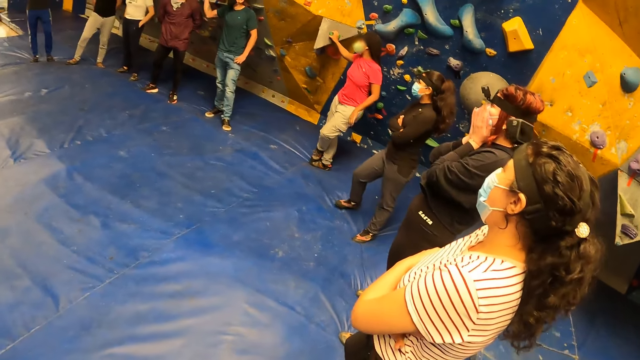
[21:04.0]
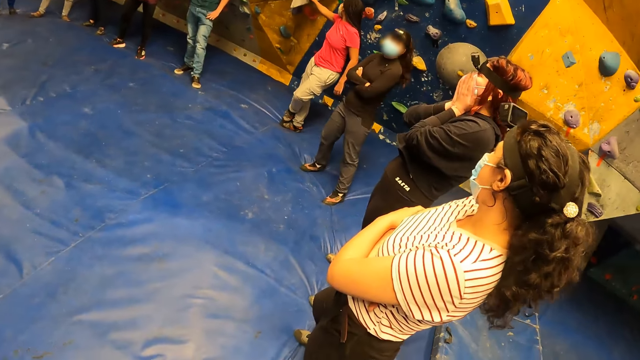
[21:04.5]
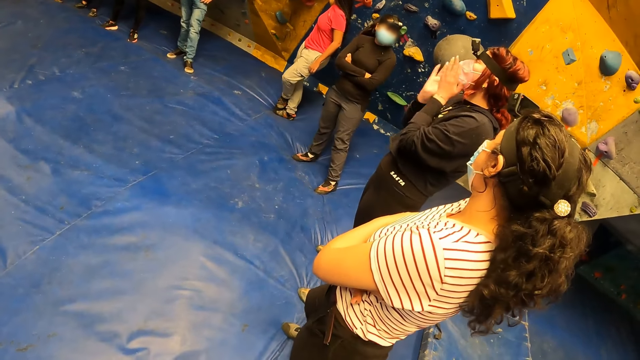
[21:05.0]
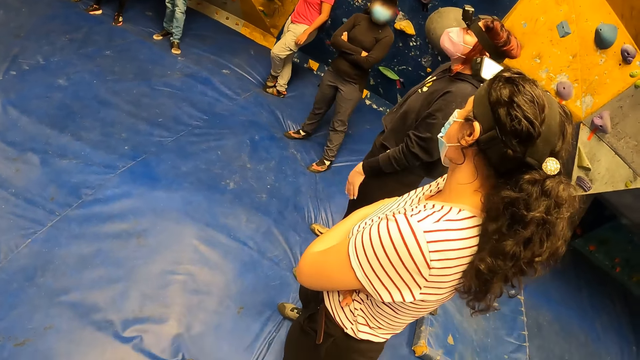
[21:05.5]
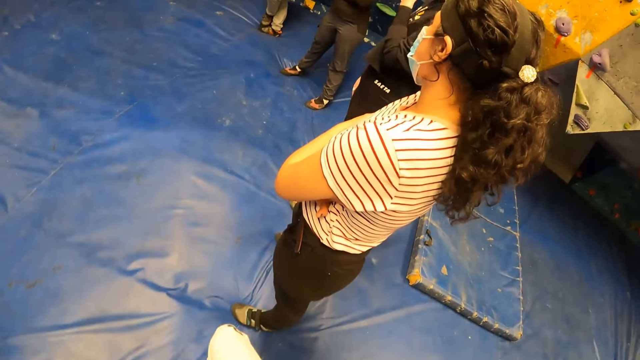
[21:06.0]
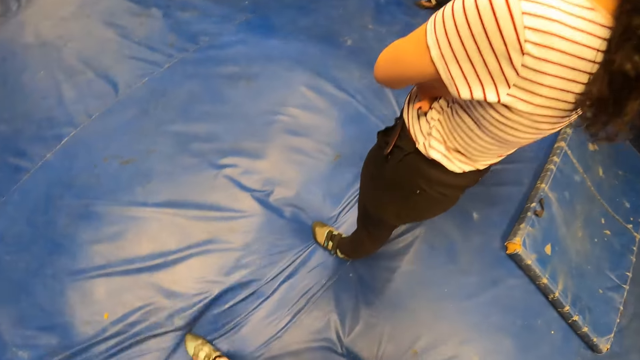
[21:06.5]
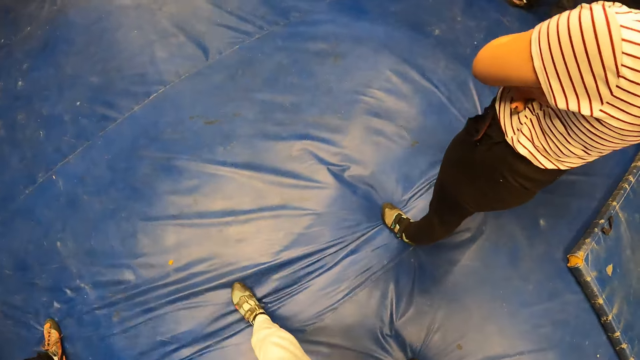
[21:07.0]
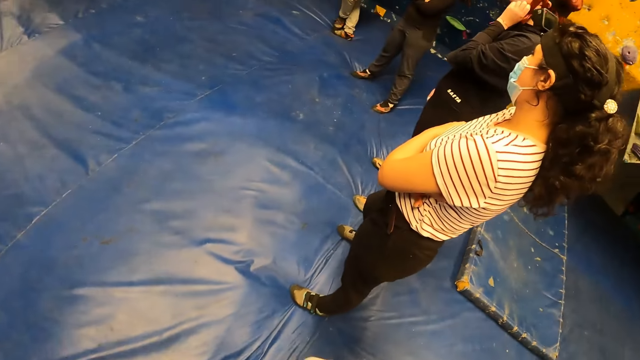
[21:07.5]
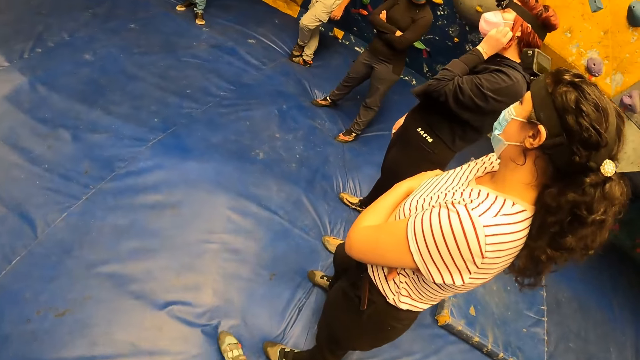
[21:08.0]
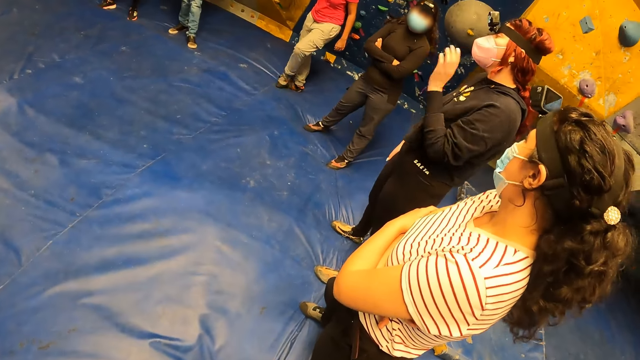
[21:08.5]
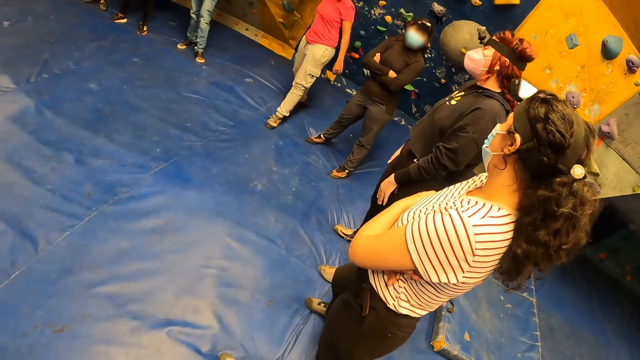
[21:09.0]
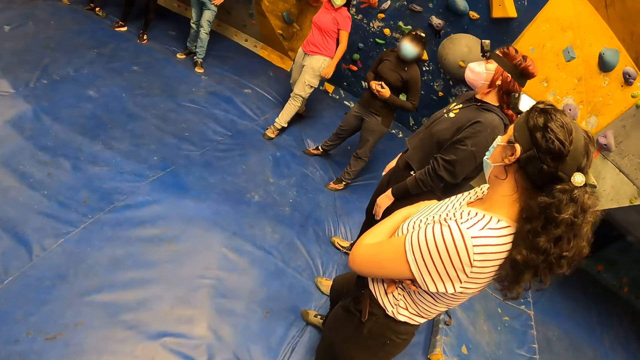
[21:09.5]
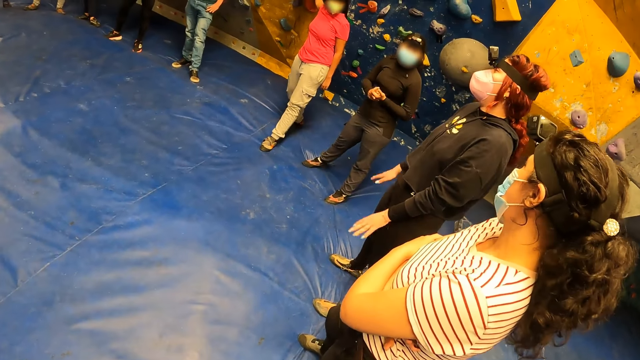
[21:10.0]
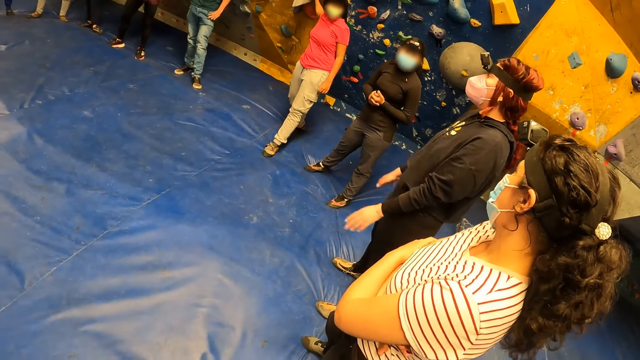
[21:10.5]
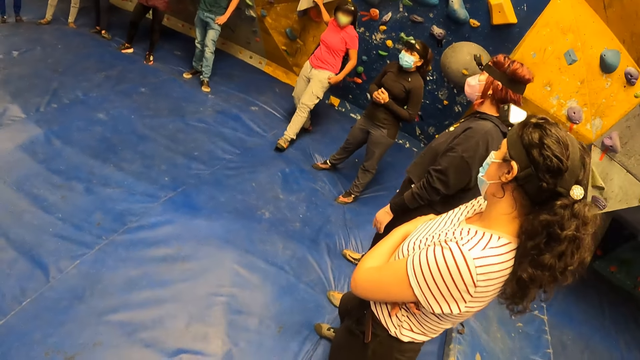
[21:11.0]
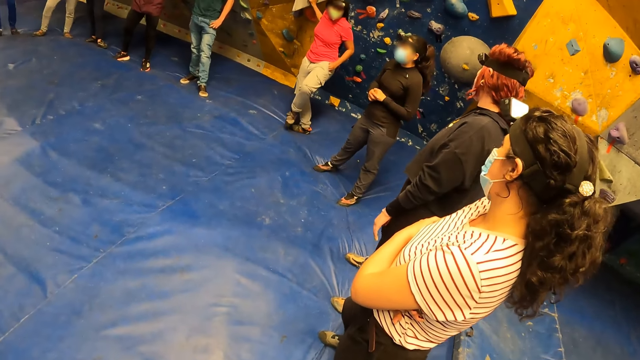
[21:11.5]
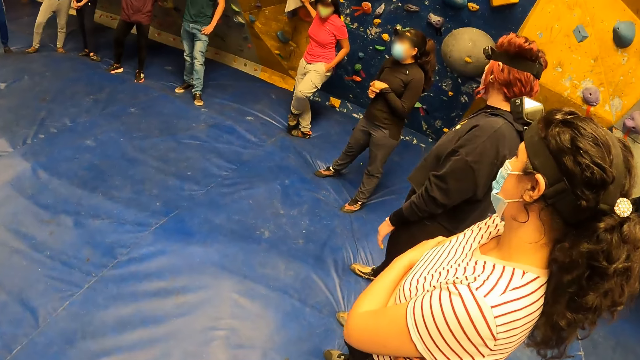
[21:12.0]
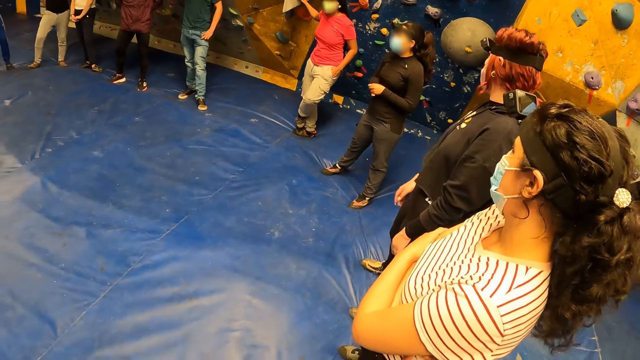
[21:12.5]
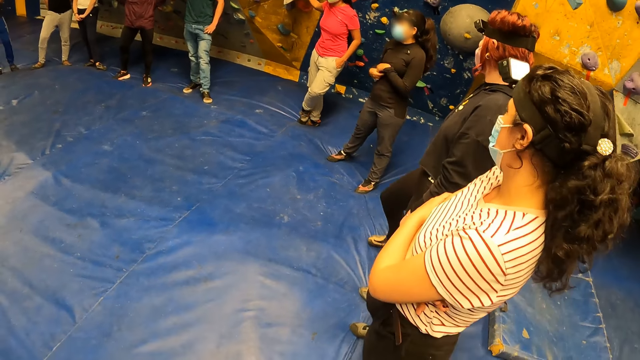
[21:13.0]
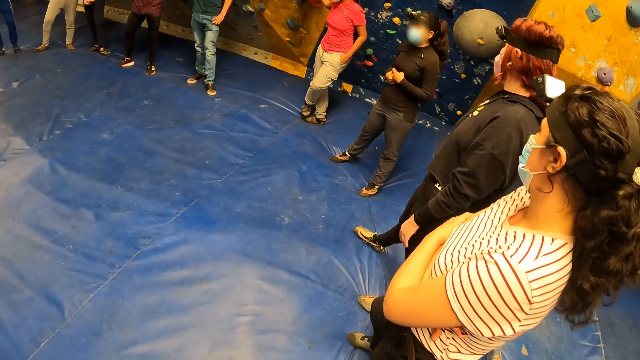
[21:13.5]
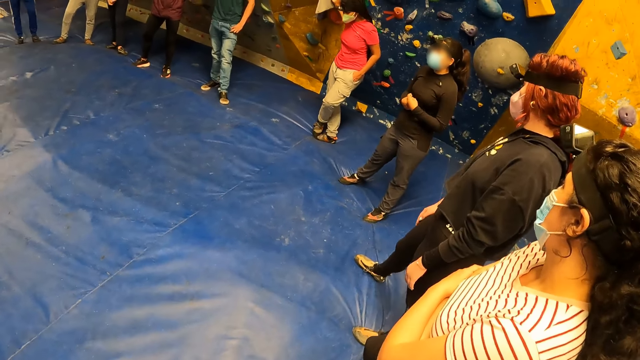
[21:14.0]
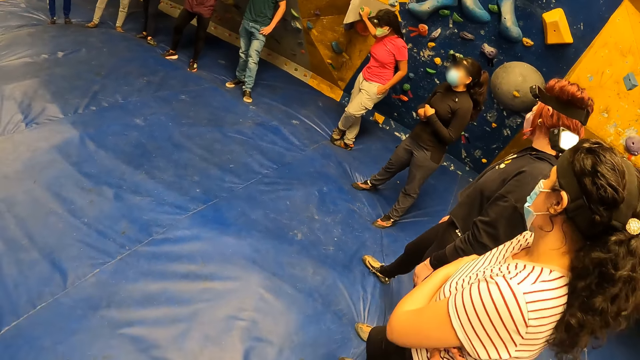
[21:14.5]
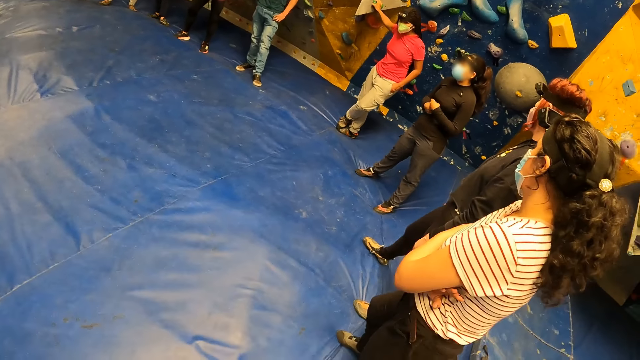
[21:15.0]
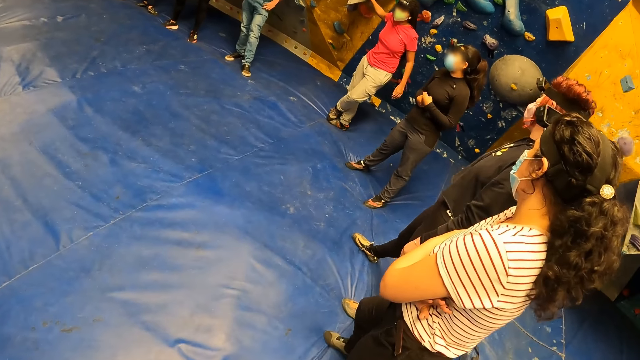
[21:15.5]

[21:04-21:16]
The camera wearer looks around a room. He moves his feet on the ground. He looks around the room. A lady moves her feet on the floor. The camera wearer looks around the room.

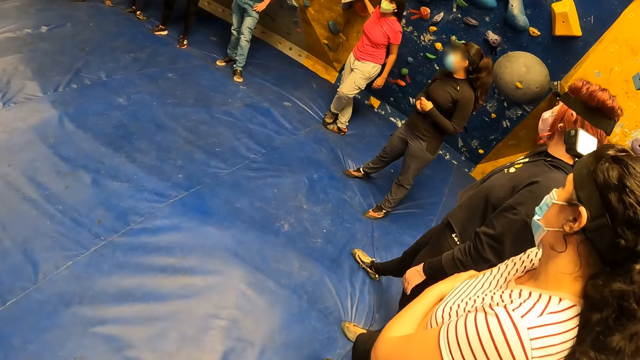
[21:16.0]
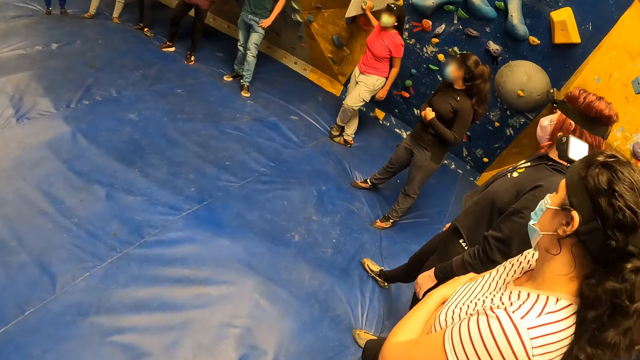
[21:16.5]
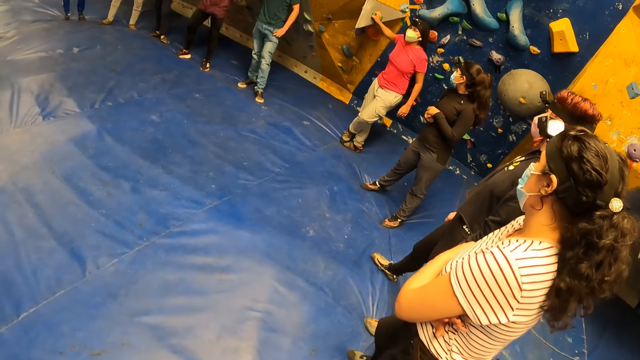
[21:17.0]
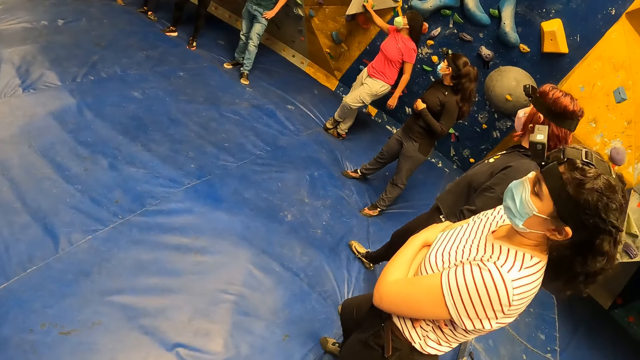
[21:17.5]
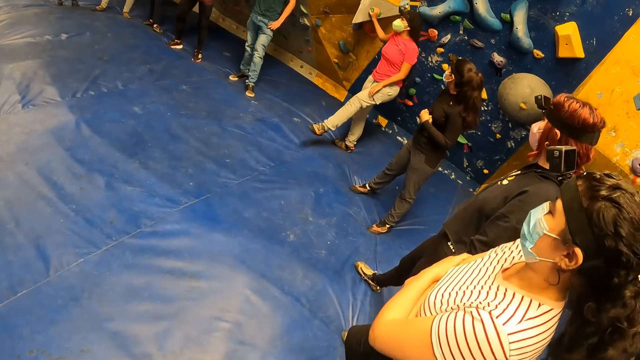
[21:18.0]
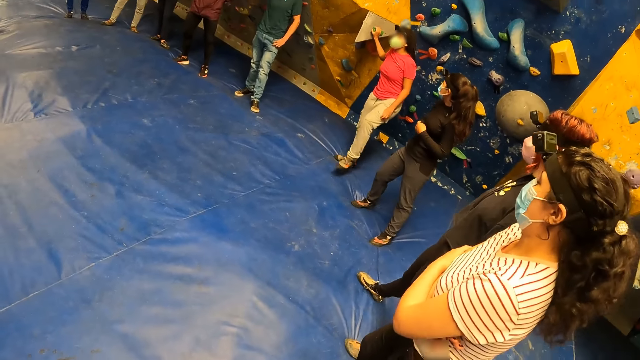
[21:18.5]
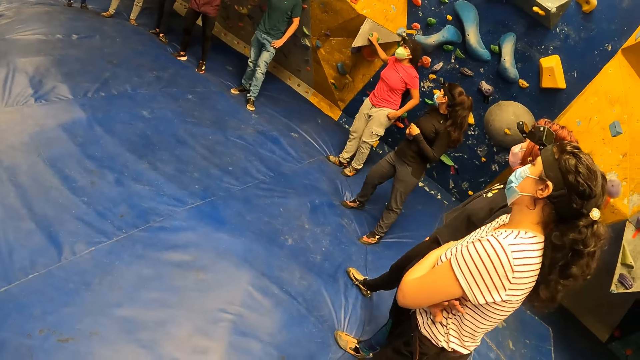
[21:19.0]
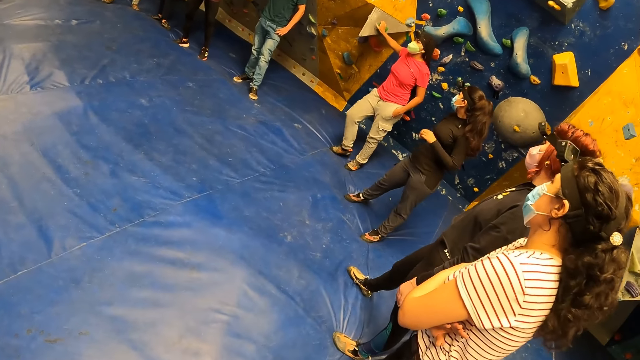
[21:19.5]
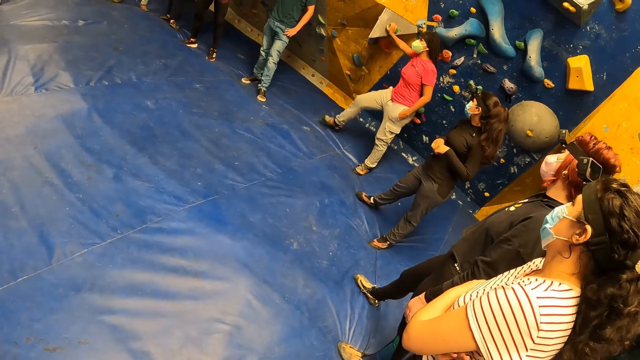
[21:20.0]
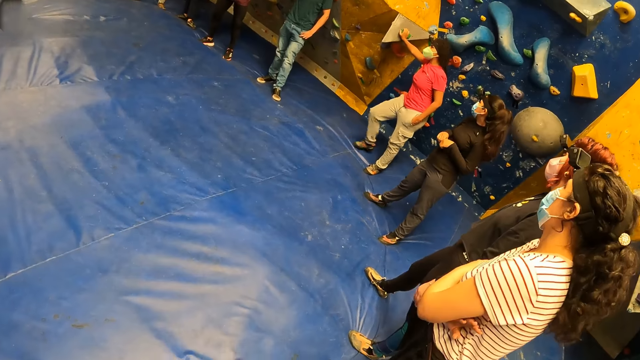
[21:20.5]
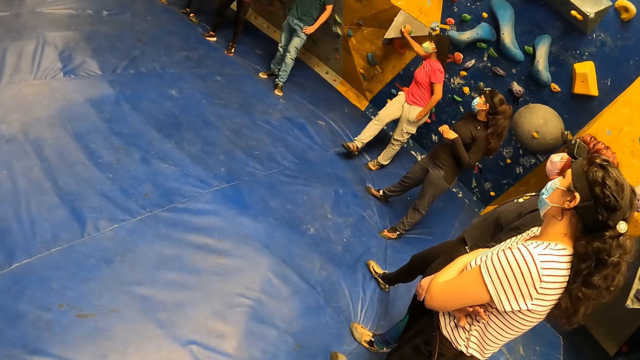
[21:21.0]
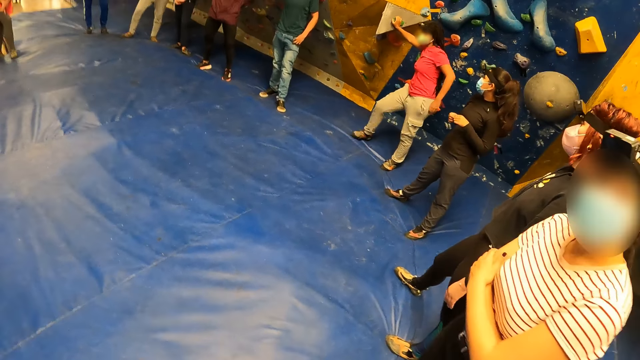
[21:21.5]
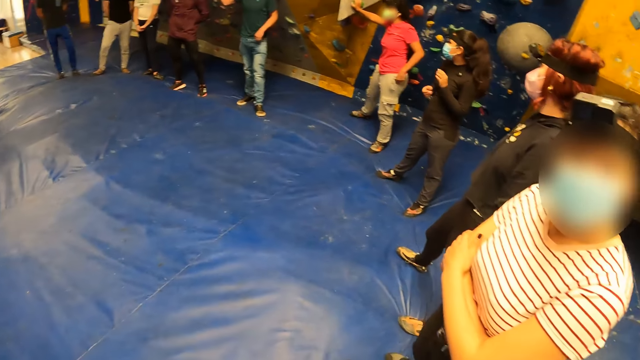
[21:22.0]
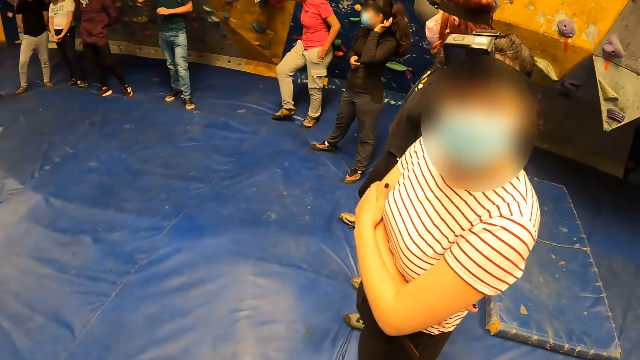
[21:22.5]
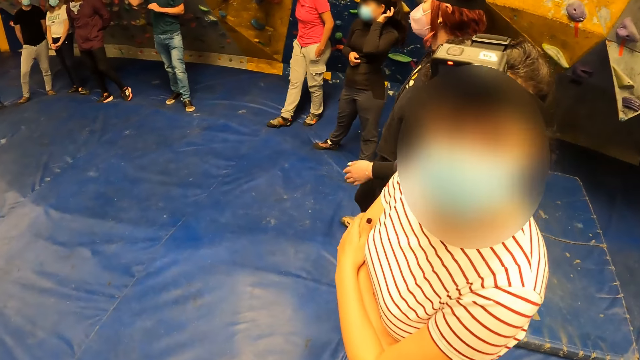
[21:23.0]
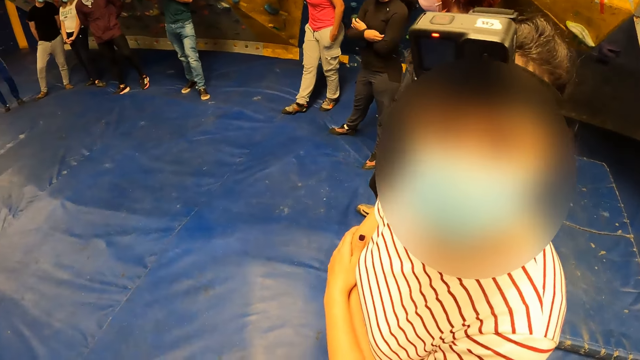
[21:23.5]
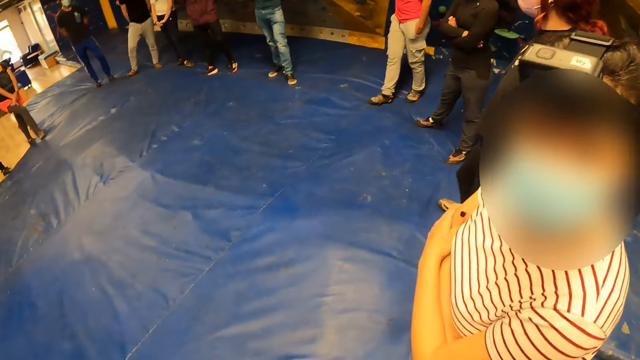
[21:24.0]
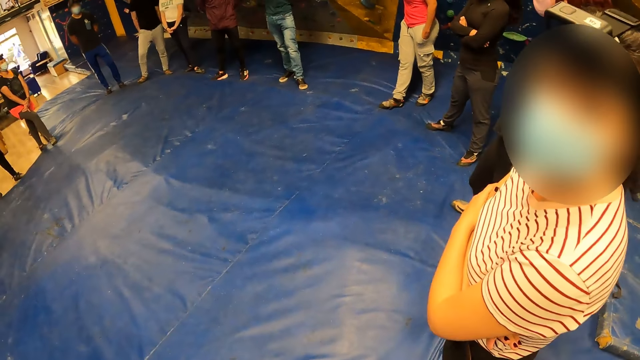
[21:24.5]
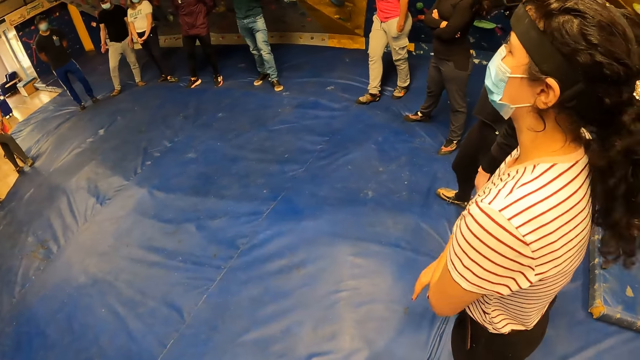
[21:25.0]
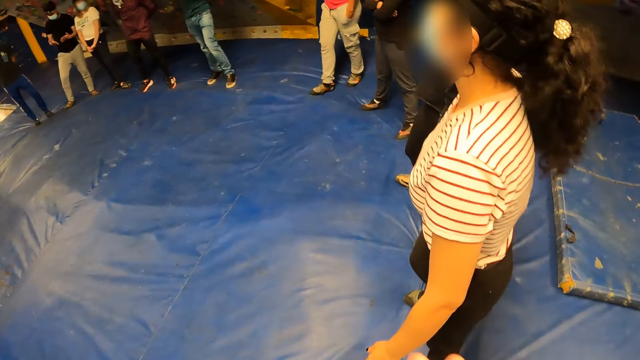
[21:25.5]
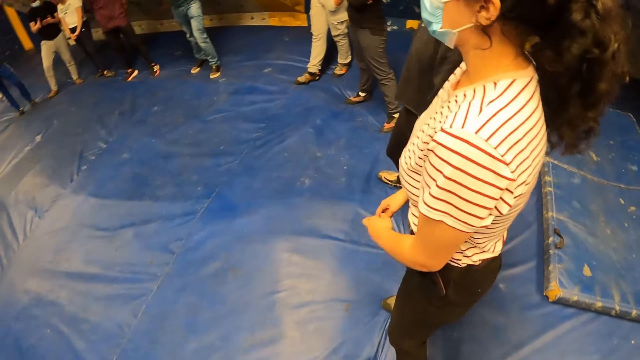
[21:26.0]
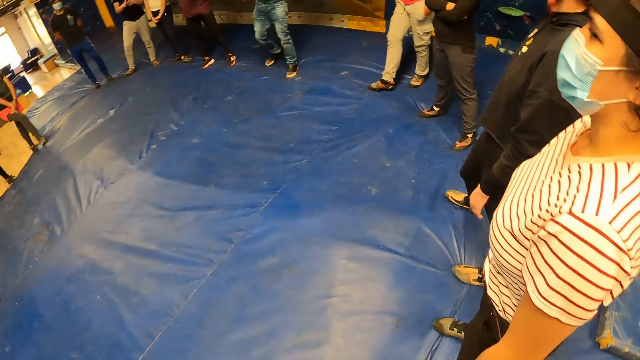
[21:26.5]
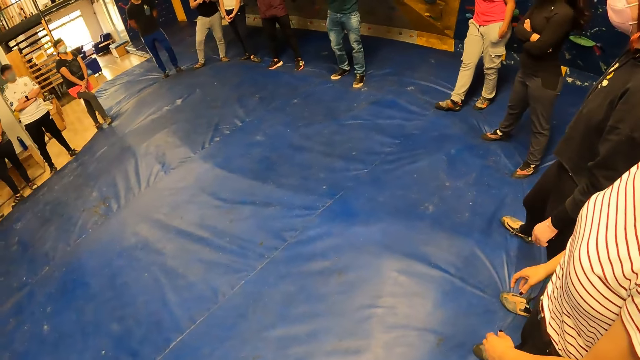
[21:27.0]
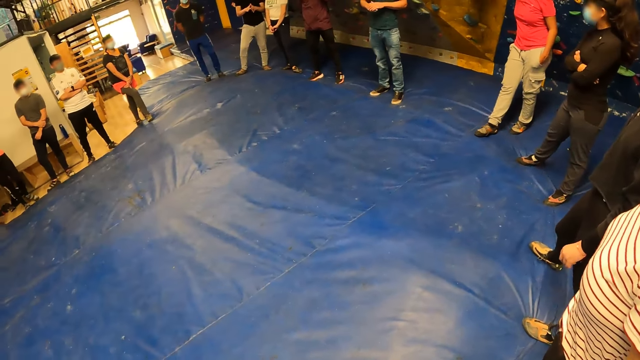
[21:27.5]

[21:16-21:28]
A lady looks around a room. The lady moves around the room. The lady interacts with the camera wearer. The camera wearer looks around the room.
